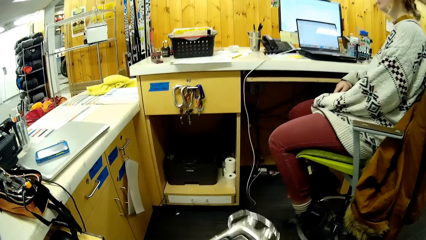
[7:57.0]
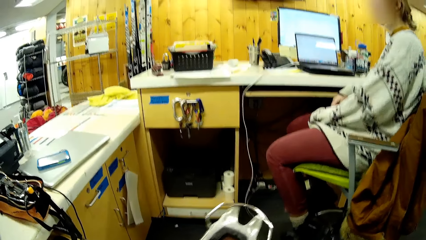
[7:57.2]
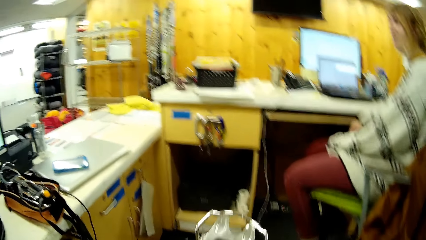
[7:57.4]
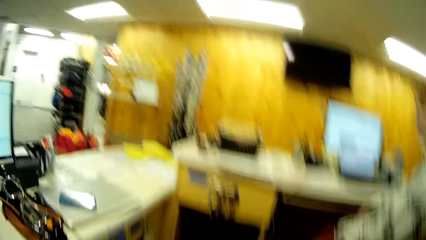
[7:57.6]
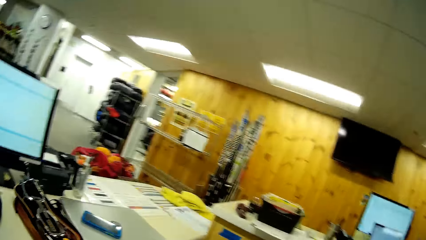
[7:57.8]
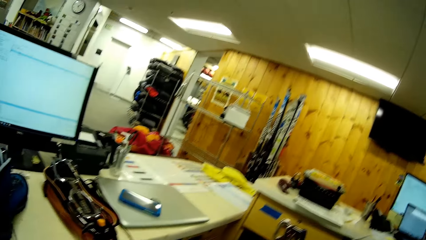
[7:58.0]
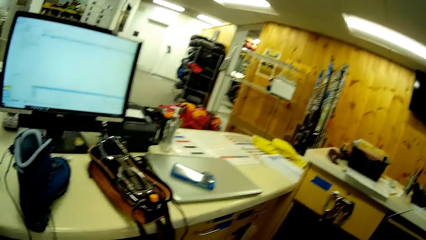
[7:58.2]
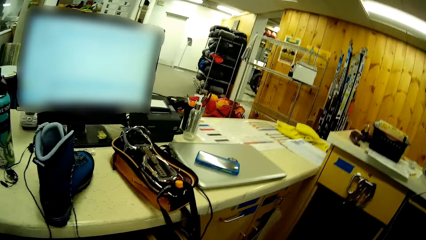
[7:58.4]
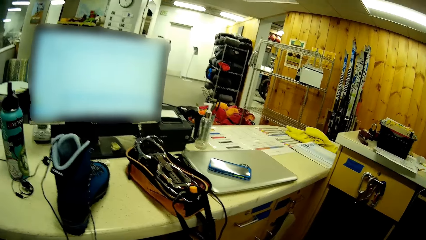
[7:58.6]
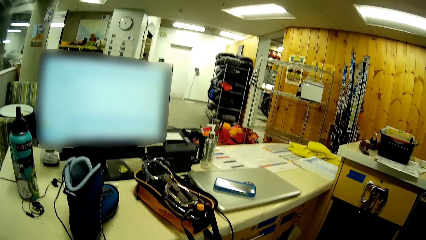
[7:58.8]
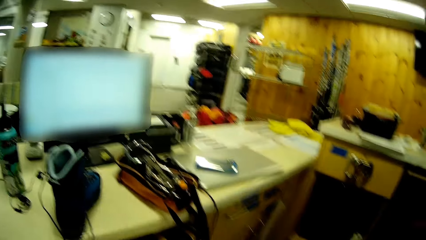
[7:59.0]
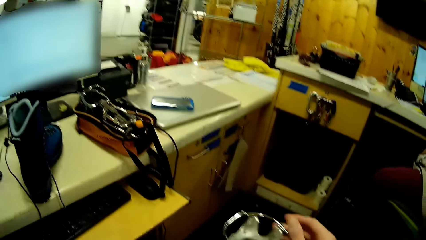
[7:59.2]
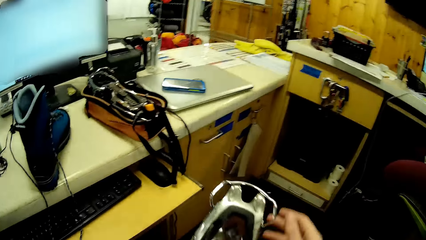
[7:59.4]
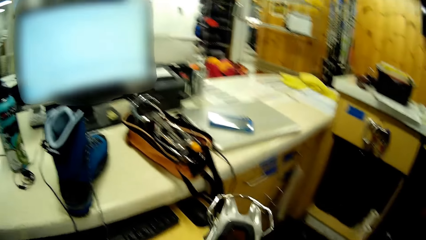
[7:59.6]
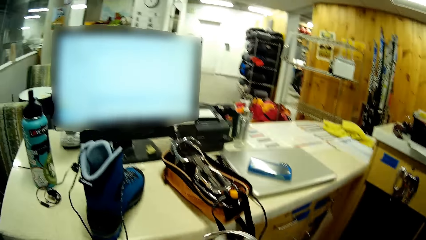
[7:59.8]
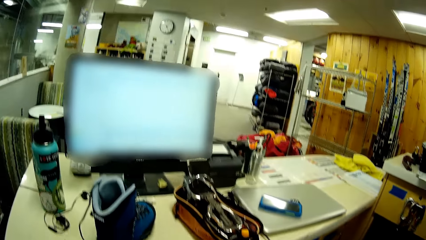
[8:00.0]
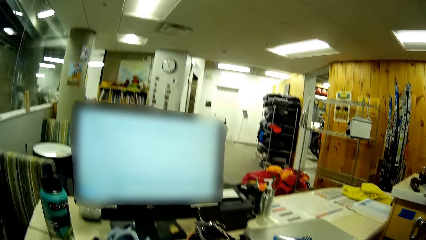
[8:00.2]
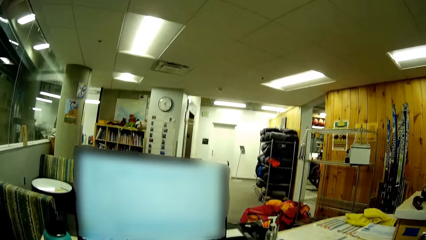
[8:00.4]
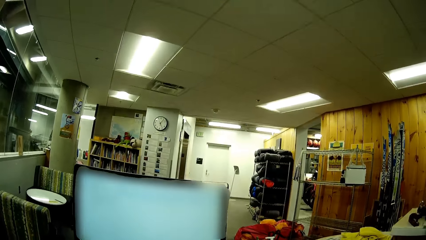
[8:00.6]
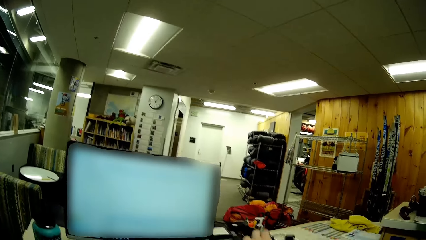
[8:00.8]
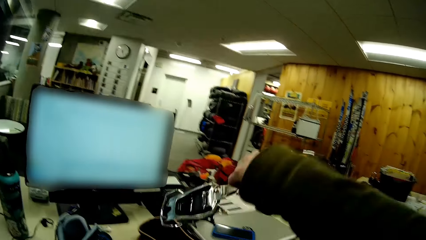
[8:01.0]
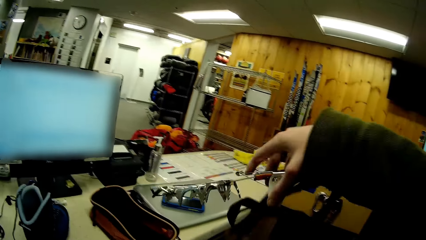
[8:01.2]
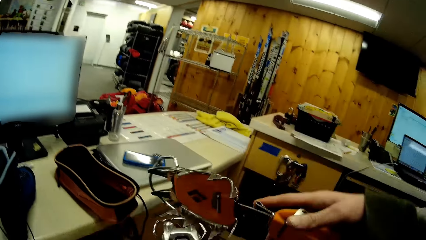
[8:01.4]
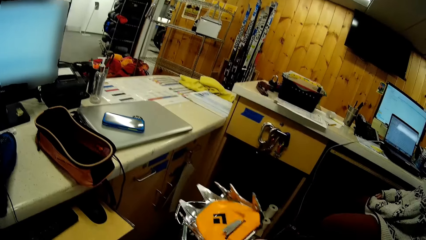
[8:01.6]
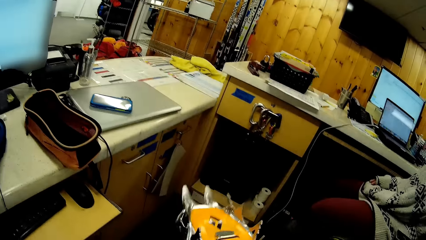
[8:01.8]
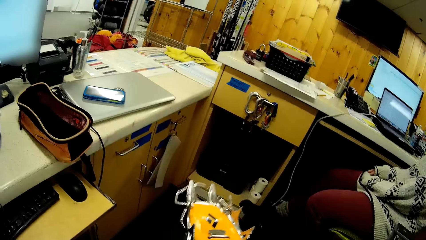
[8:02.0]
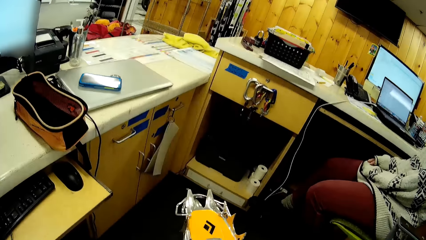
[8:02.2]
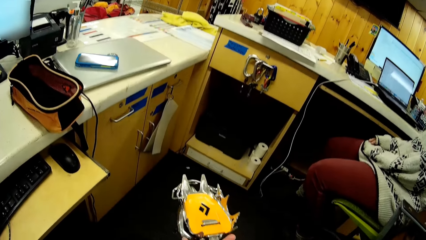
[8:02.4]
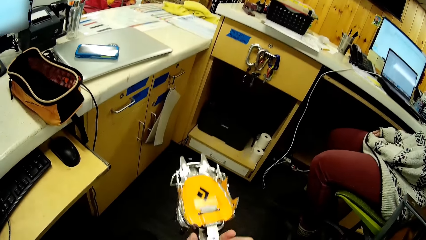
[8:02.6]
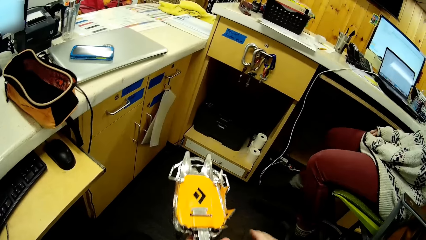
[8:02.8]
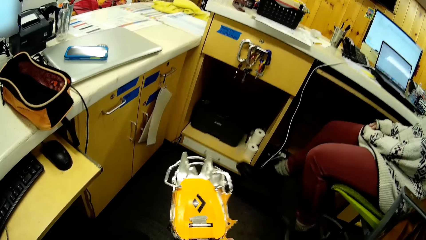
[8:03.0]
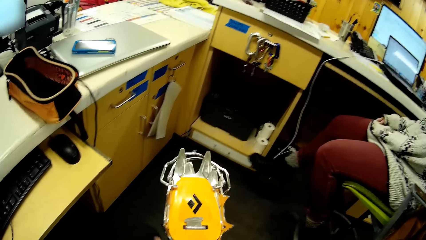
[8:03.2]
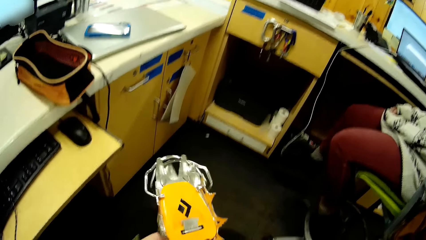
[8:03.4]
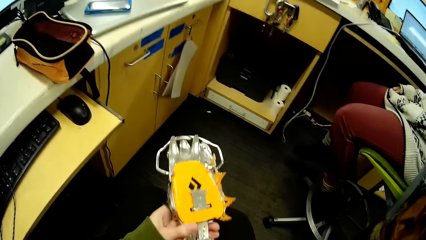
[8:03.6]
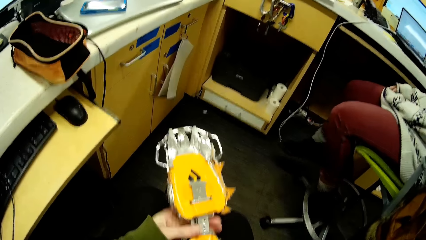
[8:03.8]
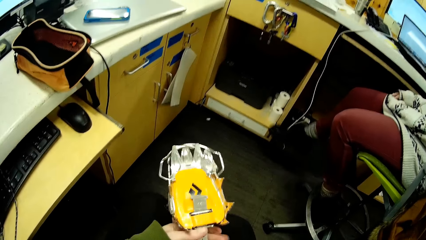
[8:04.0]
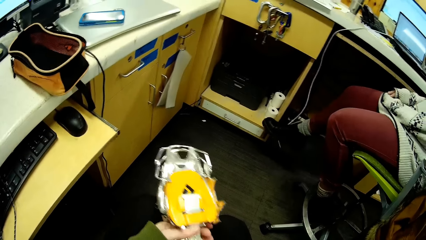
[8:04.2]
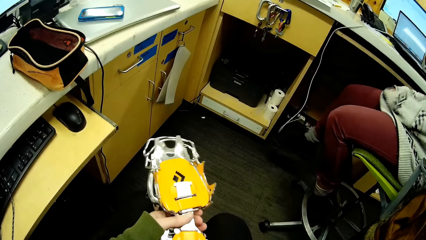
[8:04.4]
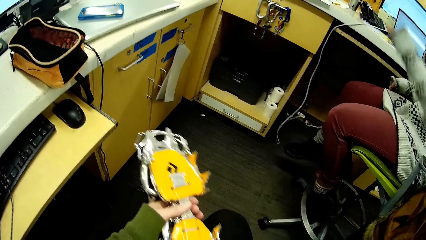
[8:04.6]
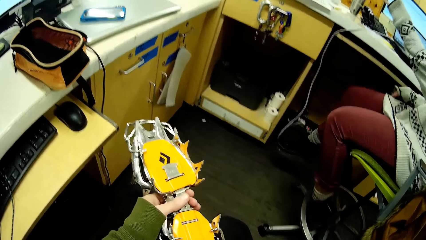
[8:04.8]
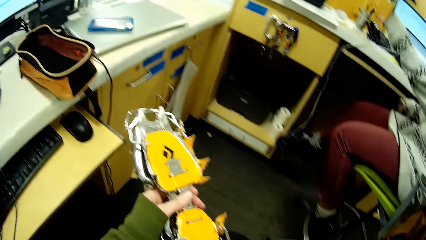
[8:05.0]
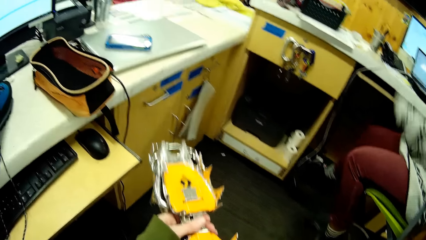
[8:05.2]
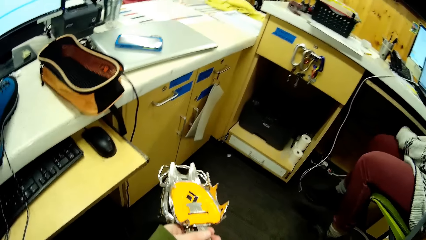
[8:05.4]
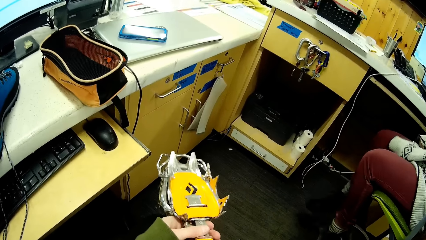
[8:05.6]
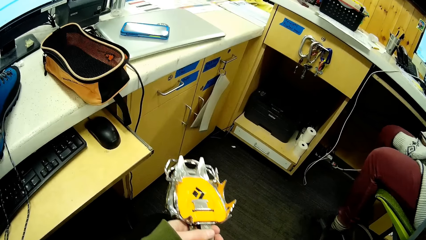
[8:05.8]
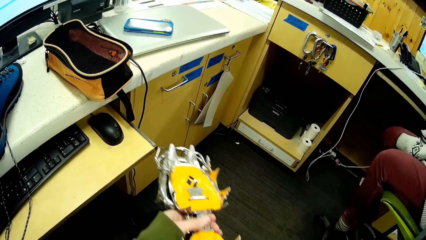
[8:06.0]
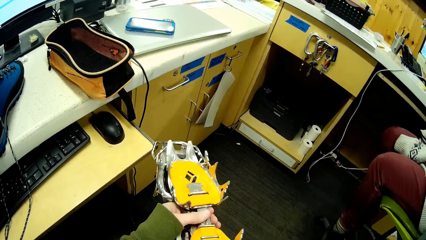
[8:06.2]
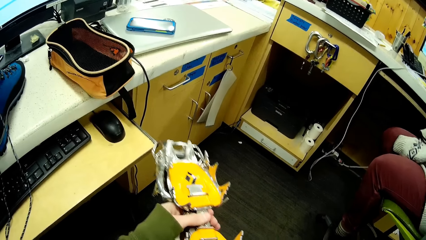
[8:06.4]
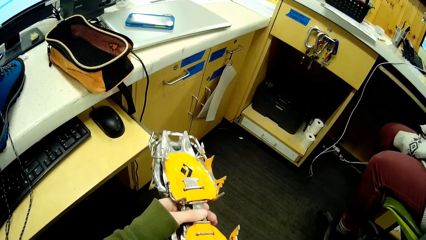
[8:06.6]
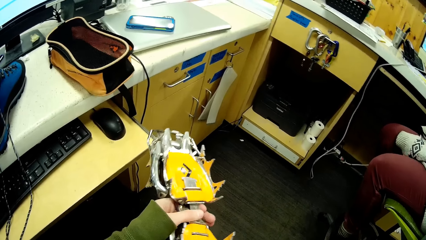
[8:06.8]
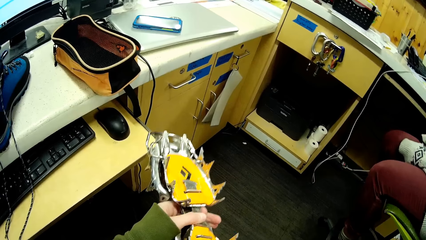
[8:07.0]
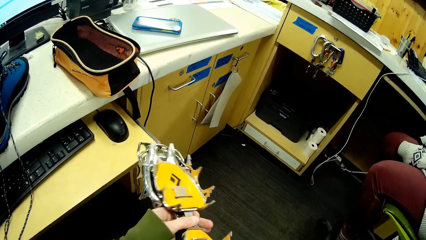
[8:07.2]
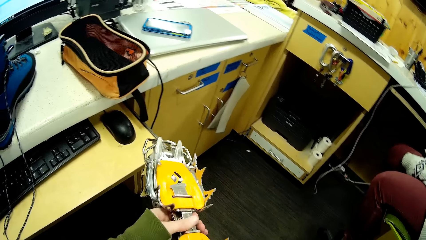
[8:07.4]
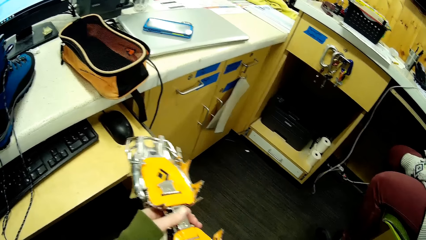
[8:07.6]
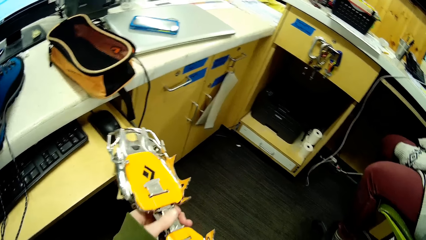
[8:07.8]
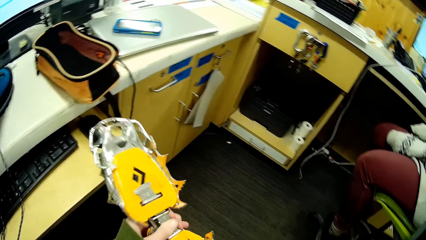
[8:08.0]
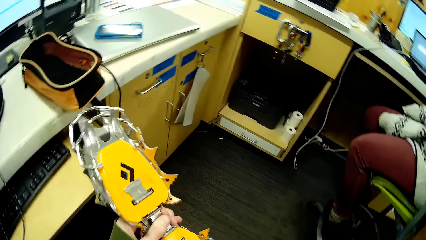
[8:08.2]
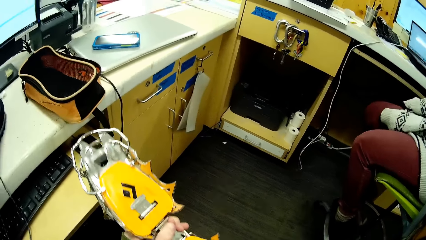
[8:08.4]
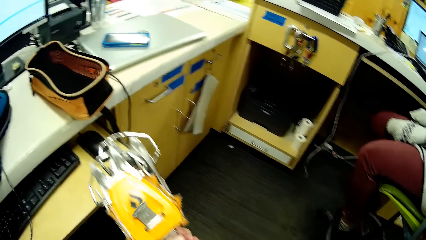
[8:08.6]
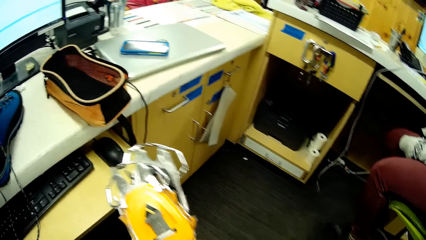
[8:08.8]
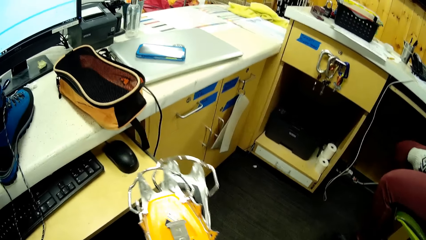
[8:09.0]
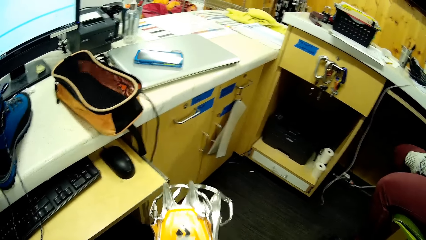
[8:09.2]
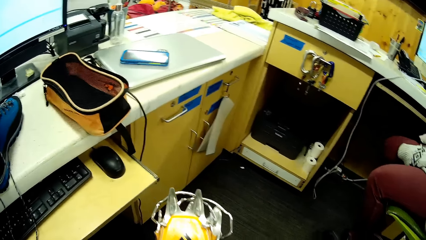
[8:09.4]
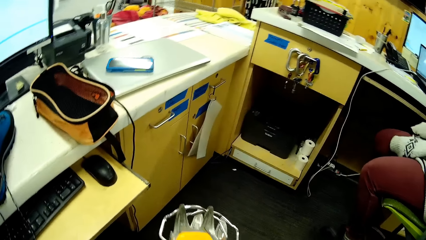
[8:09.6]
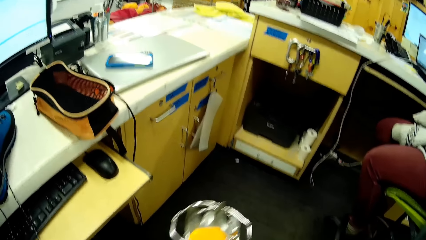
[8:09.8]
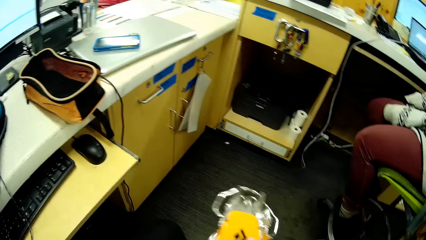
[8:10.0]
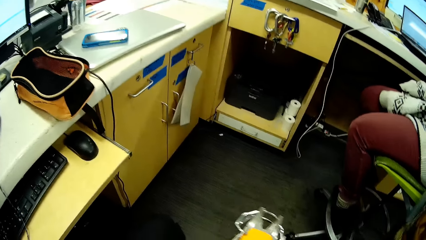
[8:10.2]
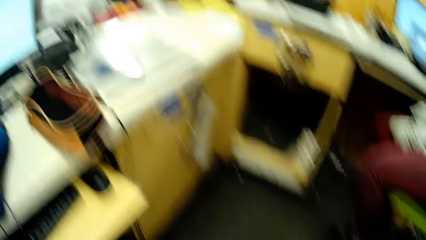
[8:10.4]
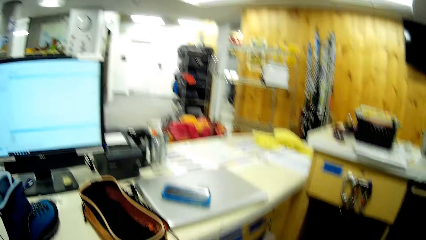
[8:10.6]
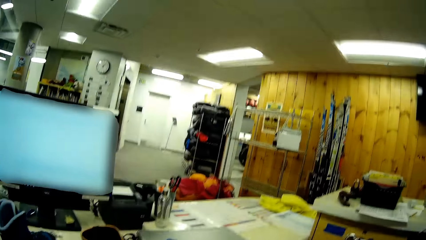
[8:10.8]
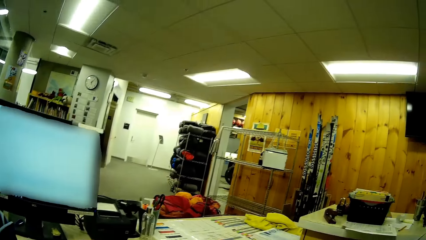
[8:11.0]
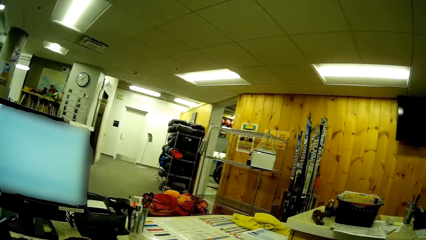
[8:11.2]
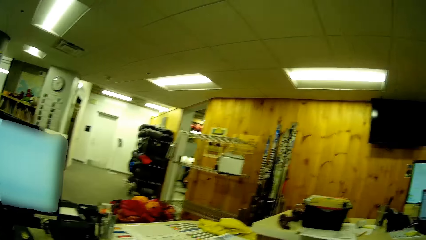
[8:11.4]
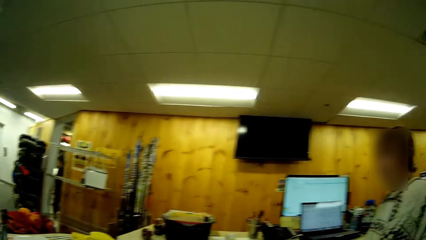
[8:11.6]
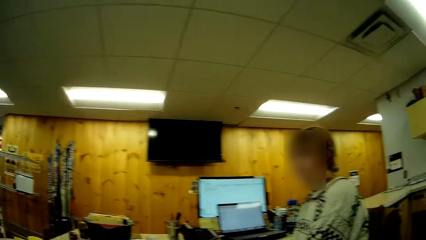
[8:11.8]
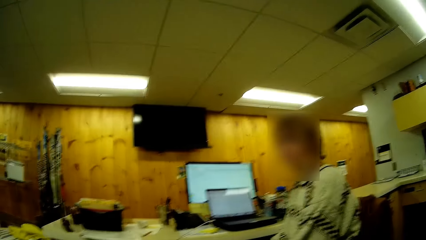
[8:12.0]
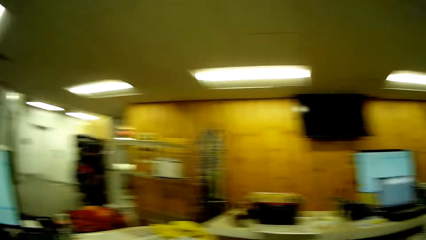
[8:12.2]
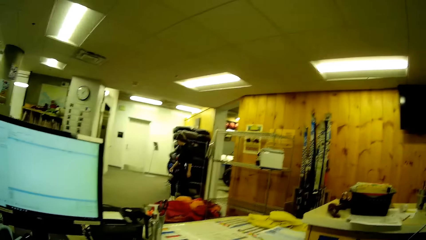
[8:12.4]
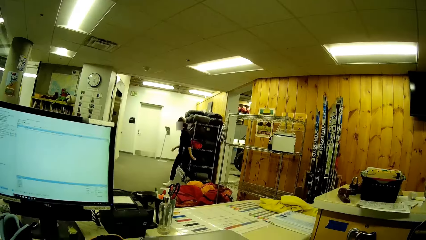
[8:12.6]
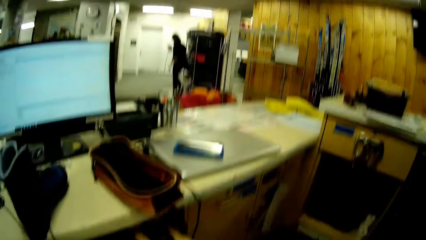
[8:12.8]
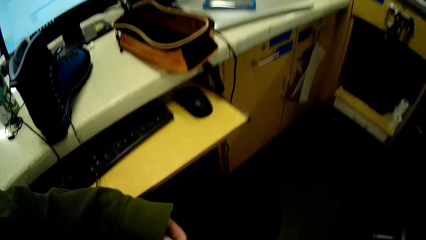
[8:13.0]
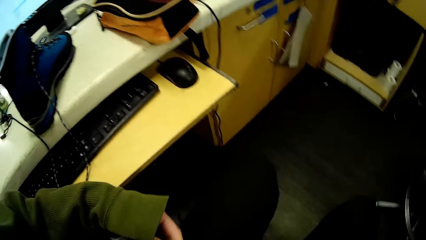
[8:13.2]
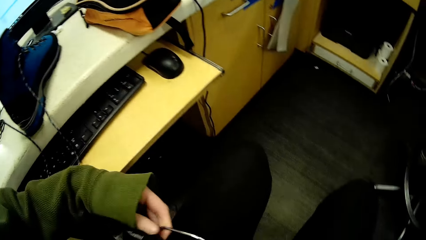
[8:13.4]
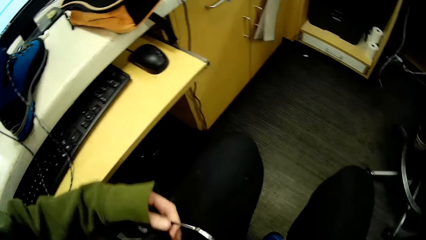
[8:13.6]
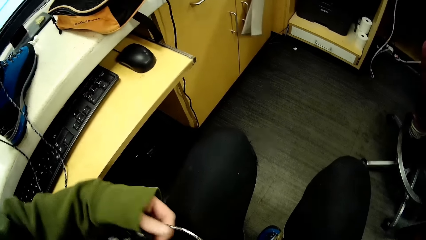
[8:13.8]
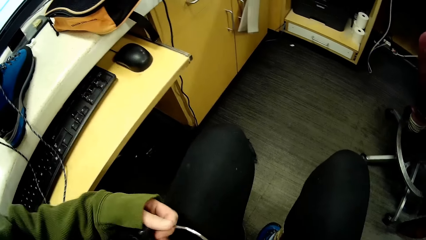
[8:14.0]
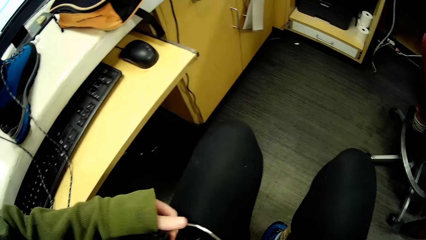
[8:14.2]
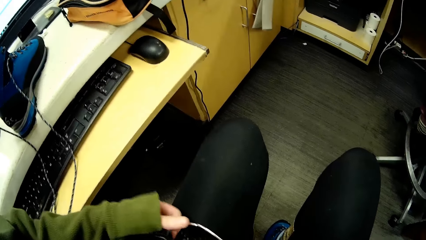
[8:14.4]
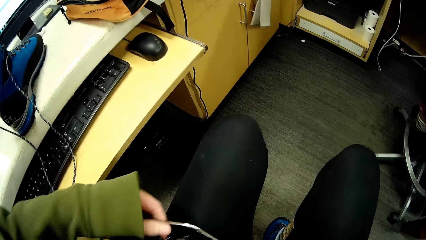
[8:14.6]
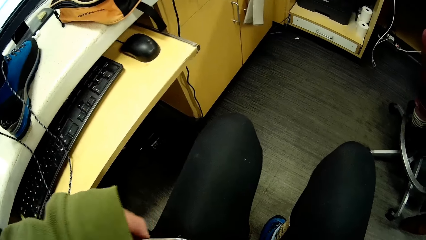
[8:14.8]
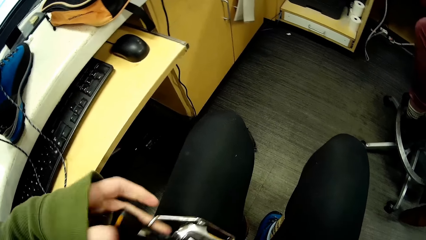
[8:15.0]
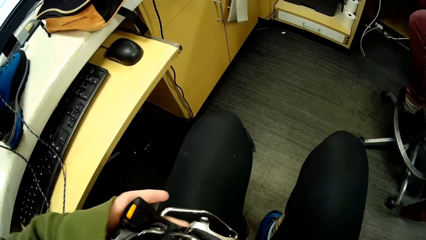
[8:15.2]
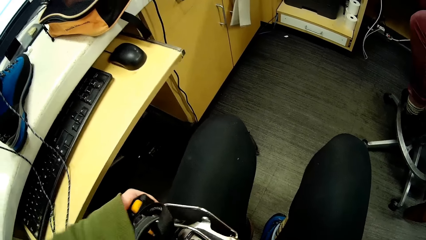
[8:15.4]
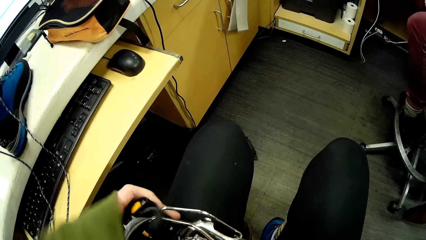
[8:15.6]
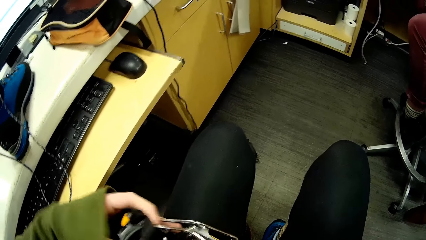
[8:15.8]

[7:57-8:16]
The camera wearer looks at something. They pick up something. They move the safety boot belt from the table. They look at something. They adjust the safety boot belt. They look around. A person stares in the room. The camera wearer ties something. They adjust the safety boot belt.
